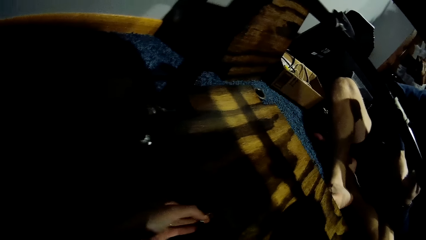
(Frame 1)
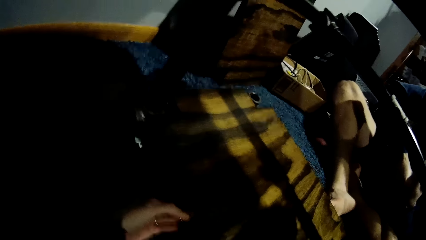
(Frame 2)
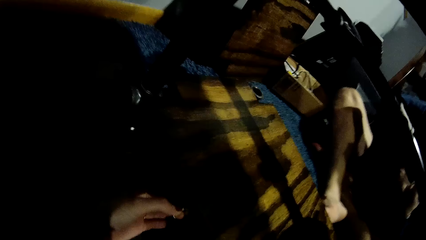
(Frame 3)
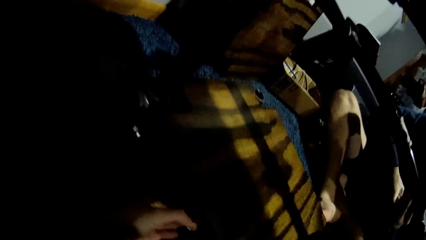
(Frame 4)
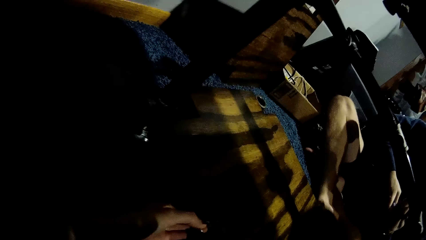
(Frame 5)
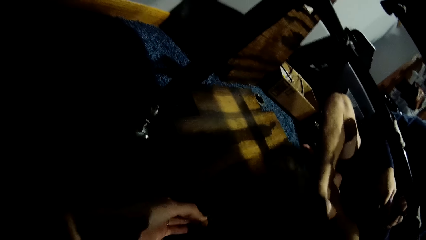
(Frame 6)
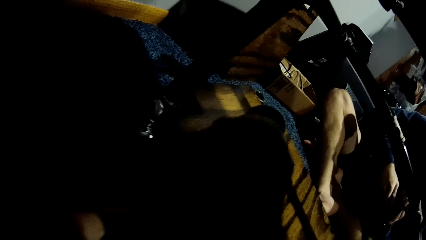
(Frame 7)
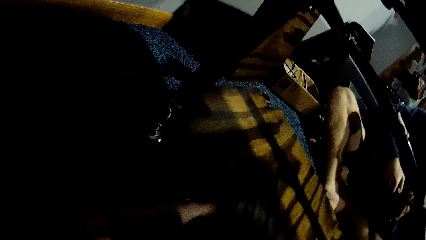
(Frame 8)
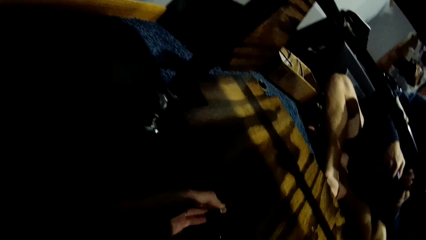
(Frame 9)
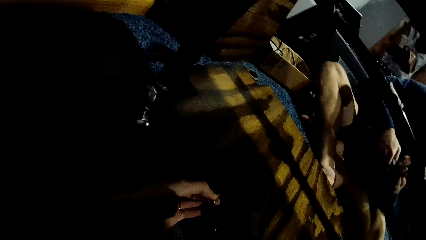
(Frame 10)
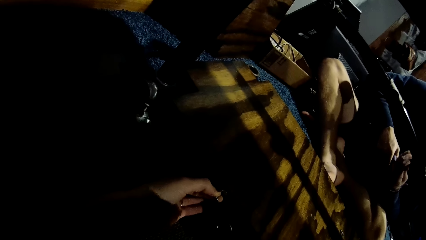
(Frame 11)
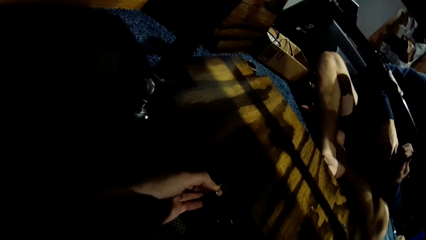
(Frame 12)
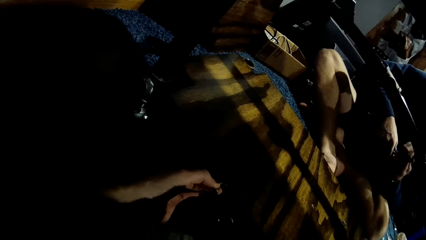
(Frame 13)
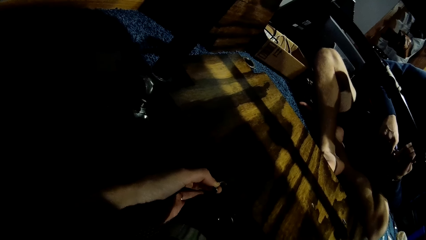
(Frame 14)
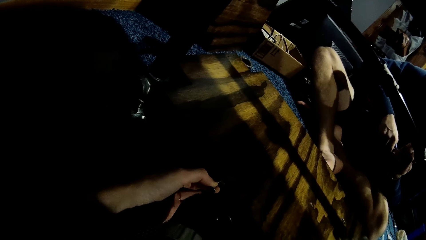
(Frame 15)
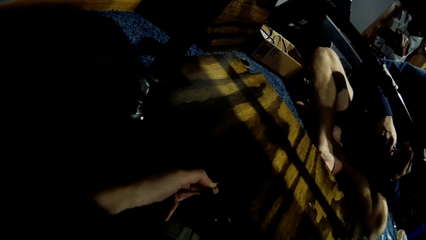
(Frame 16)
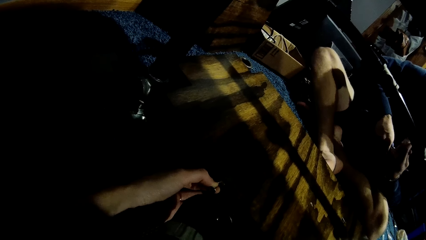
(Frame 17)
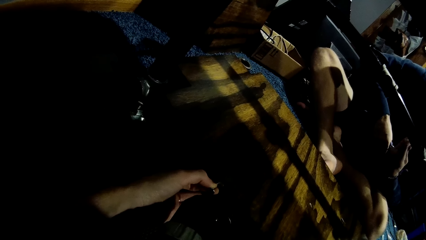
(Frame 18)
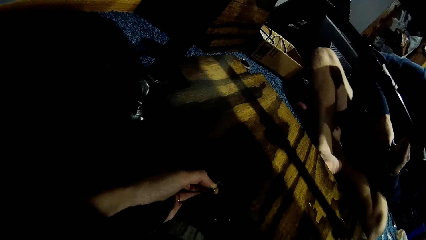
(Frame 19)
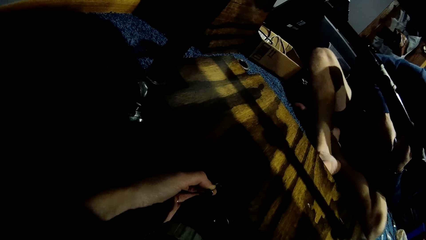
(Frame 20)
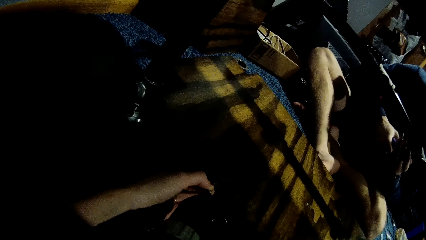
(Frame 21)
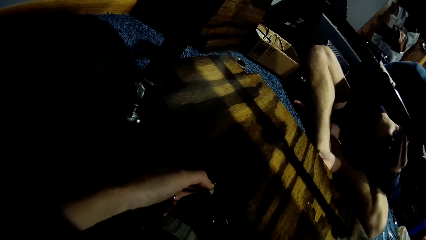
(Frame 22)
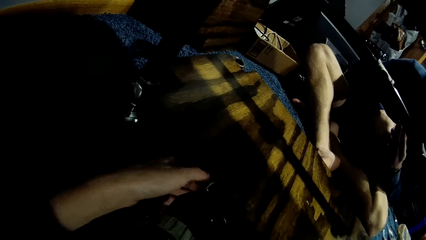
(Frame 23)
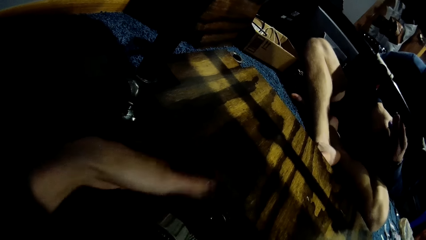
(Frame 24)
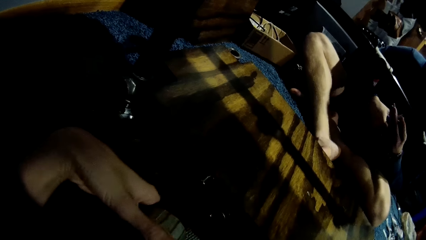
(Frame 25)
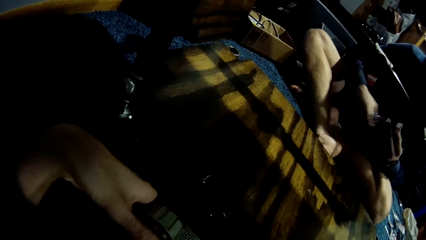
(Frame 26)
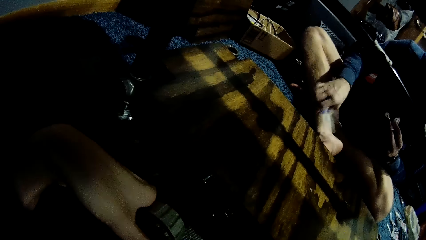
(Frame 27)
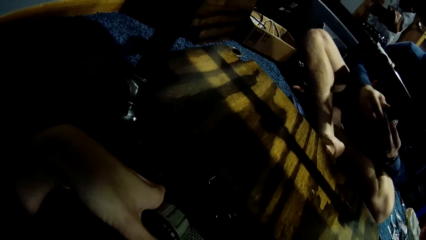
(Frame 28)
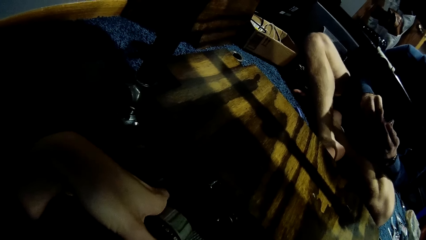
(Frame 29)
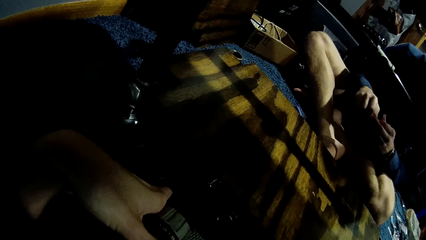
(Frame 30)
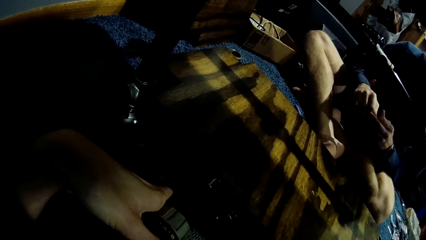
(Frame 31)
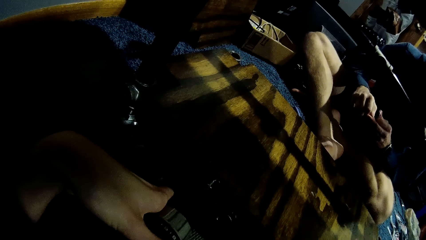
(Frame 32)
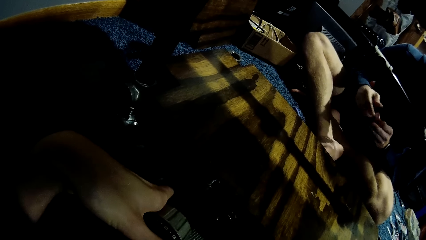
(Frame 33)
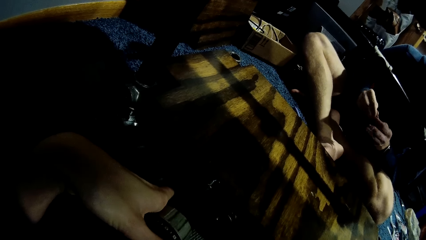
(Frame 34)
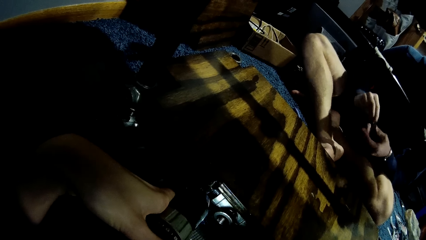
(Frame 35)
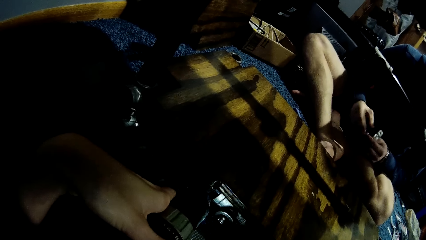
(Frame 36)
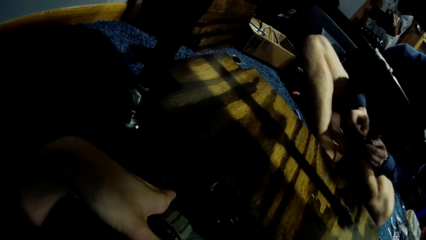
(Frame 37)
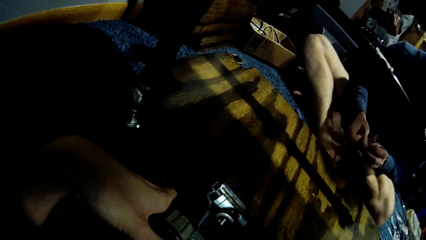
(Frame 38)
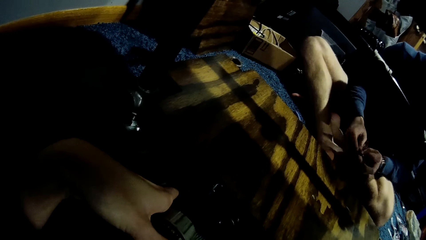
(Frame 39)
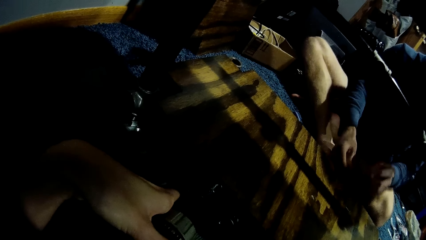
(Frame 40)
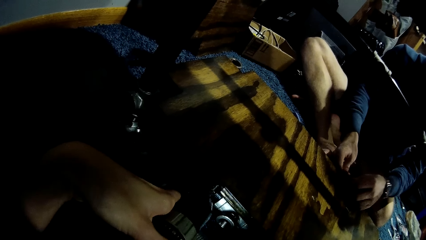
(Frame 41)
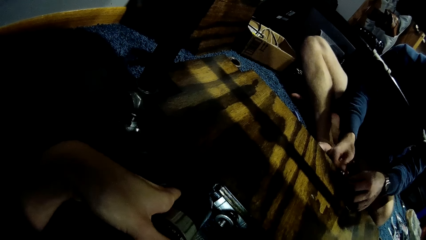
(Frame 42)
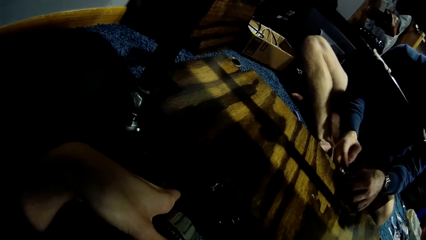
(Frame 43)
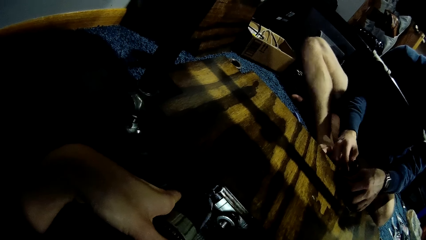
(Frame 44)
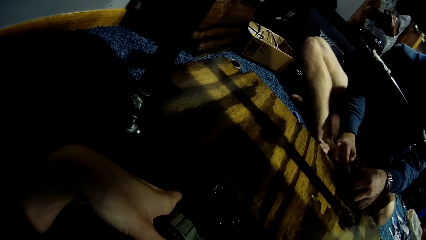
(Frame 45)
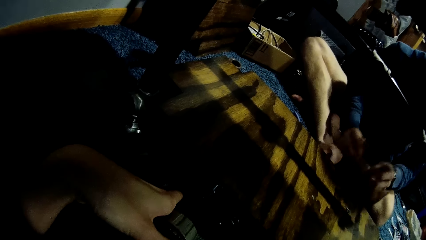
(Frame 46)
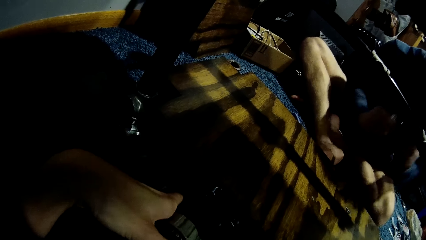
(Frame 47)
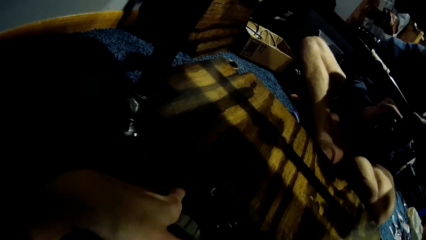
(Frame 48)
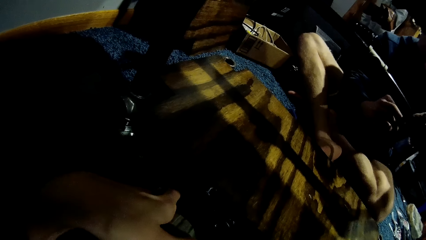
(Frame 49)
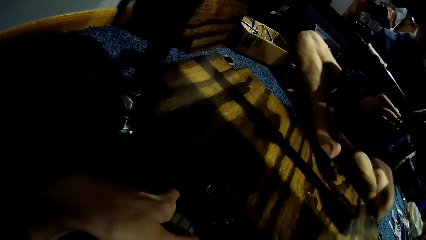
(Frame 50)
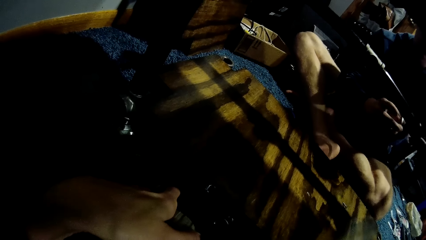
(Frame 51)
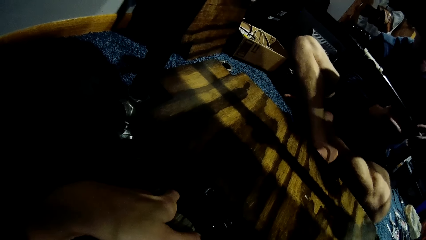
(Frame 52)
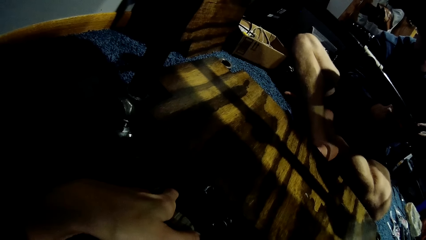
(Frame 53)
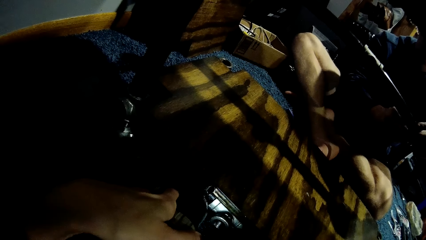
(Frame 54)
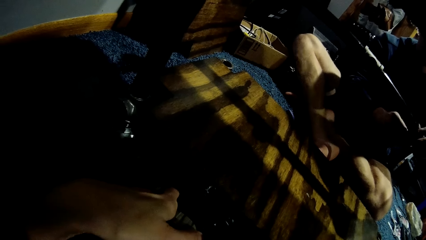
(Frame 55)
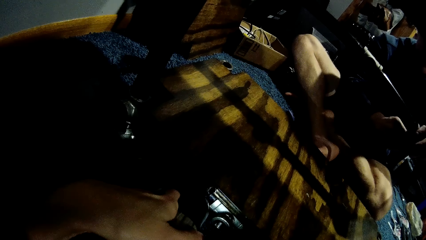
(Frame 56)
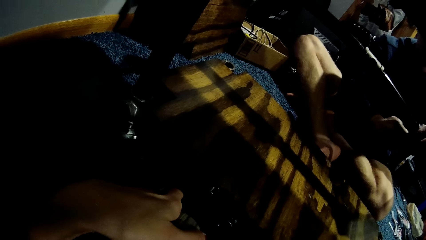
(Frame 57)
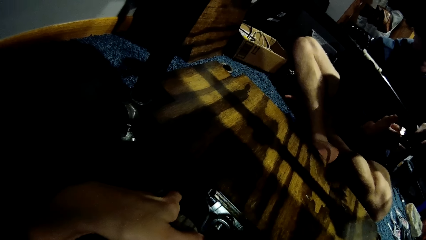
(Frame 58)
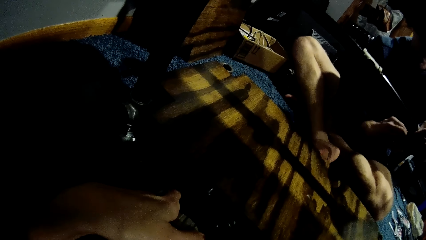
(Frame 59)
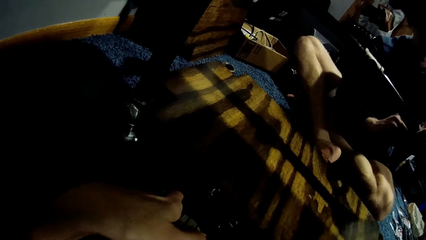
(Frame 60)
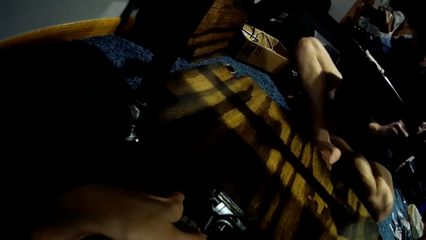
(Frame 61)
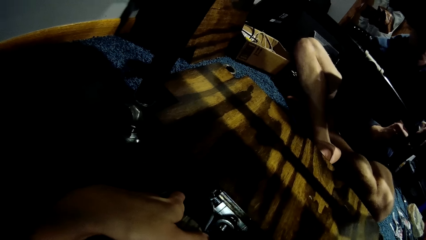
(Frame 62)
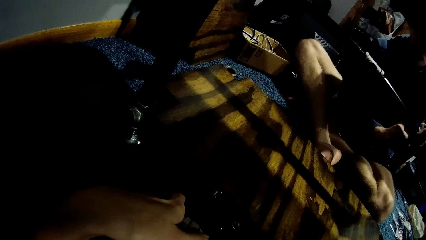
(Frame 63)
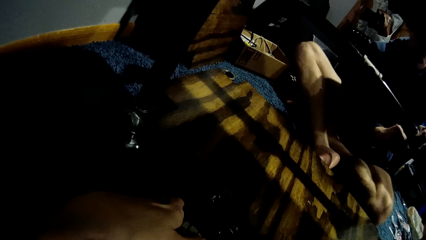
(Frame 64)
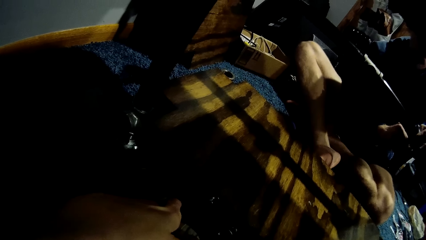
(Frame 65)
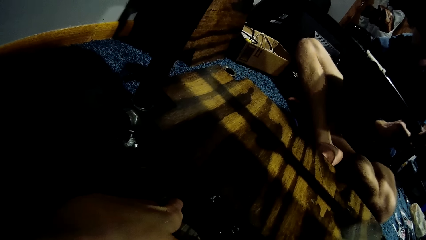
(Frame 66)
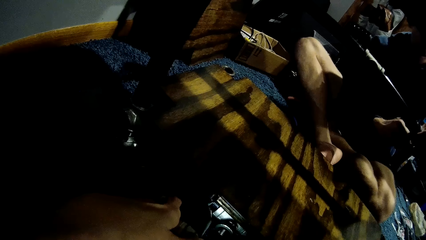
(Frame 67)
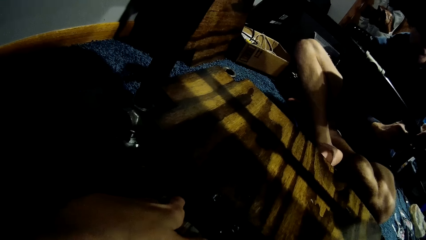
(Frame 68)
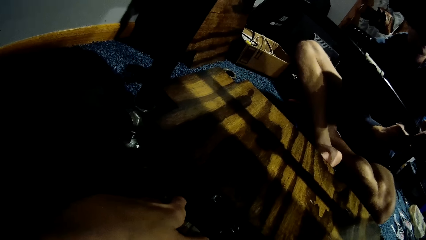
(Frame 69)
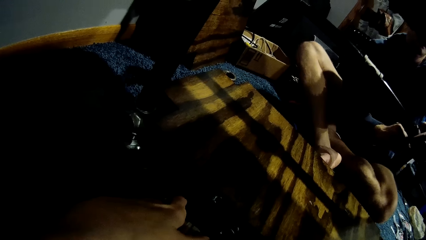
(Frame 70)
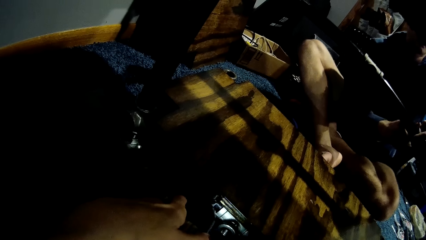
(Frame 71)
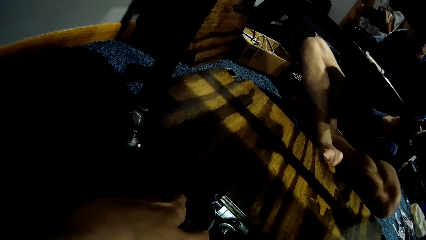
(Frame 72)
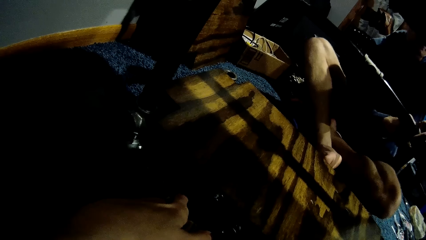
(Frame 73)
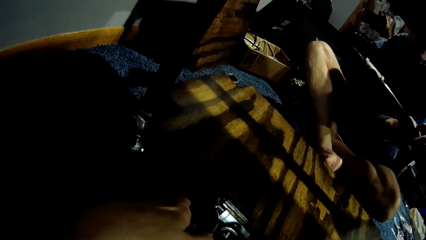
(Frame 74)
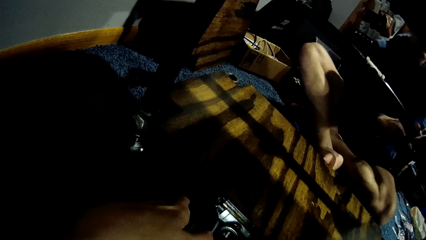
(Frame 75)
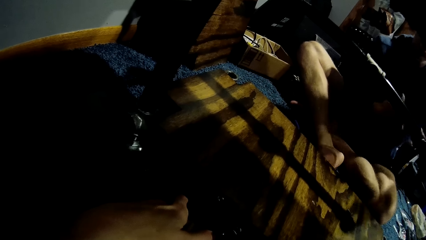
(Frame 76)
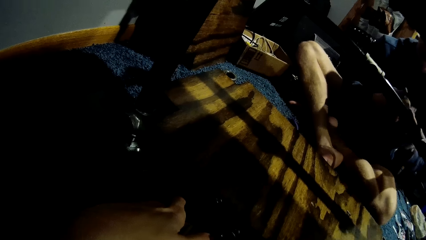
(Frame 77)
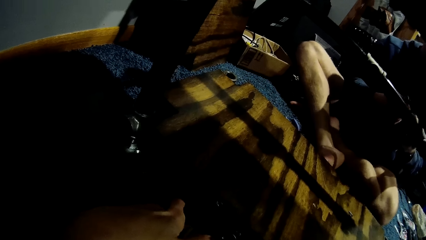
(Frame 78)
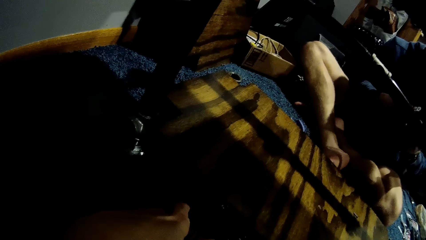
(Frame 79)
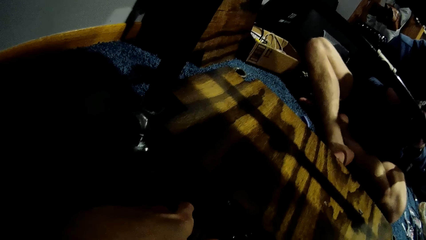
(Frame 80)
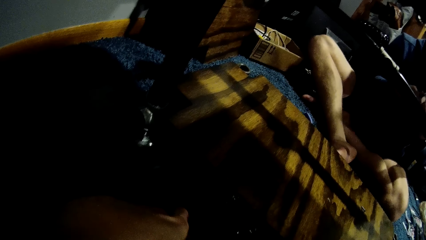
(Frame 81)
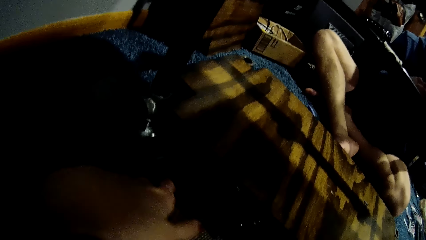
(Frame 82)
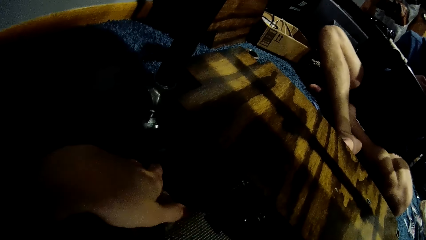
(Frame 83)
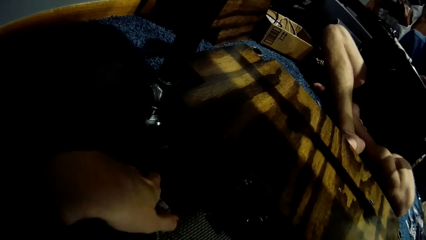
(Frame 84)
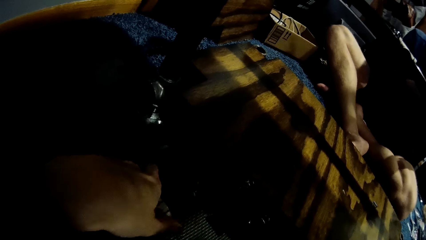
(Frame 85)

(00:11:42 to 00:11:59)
A man repairs the hinge. The man drops the plier on the floor with his right hand. The man fixes the fourth metal pipe in both his hands. The camera wearer drills the wood or cardboard on the car lift with the driller in her left hand. The man repairs the hinge. The camera wearer makes holes to the cardboard. The man repairs the hinge.
